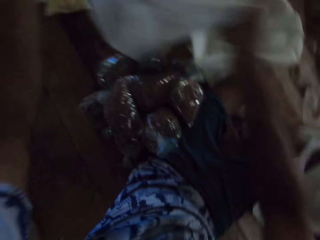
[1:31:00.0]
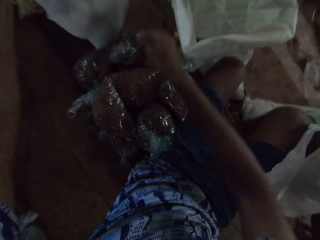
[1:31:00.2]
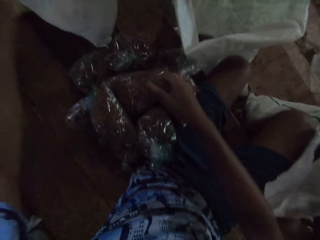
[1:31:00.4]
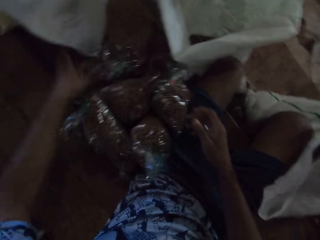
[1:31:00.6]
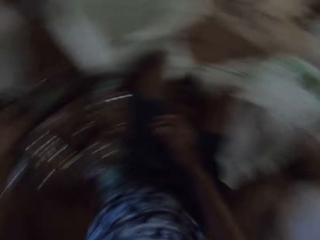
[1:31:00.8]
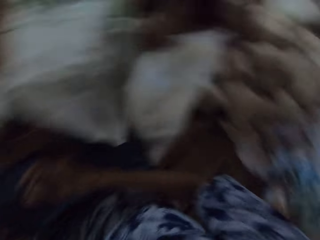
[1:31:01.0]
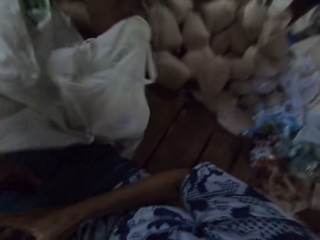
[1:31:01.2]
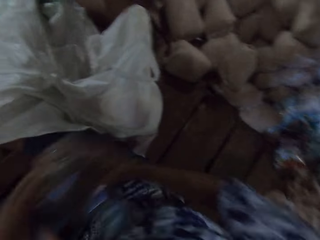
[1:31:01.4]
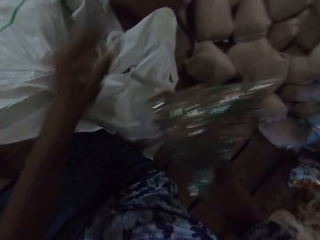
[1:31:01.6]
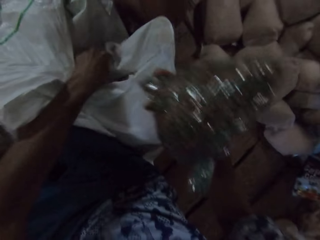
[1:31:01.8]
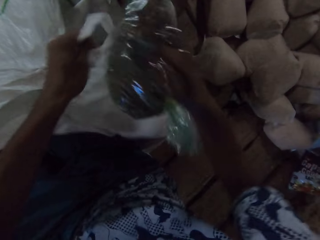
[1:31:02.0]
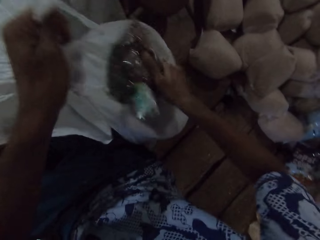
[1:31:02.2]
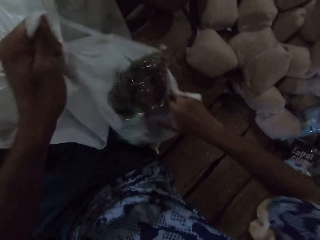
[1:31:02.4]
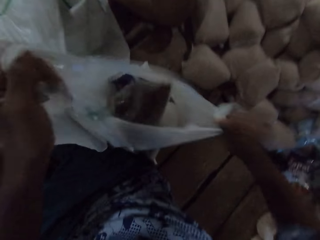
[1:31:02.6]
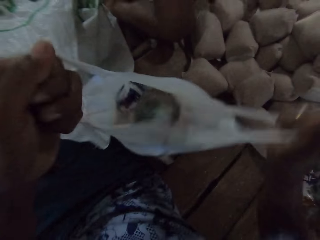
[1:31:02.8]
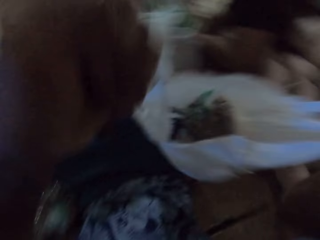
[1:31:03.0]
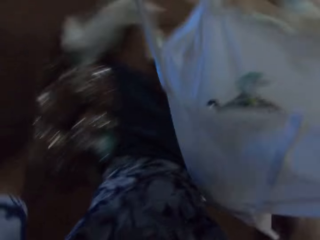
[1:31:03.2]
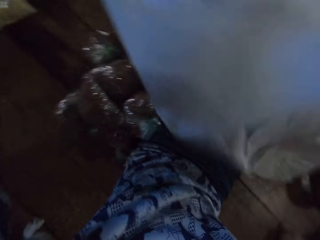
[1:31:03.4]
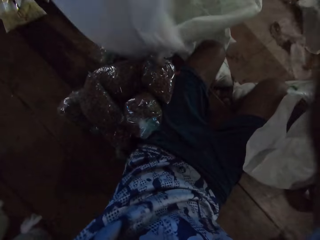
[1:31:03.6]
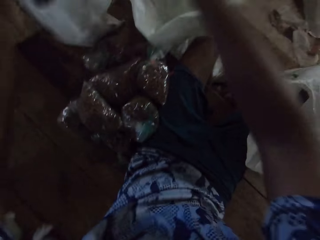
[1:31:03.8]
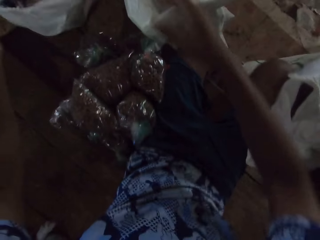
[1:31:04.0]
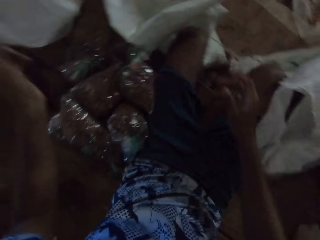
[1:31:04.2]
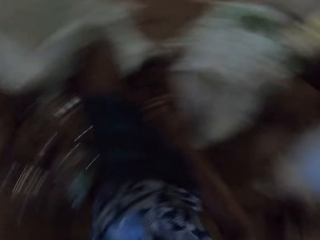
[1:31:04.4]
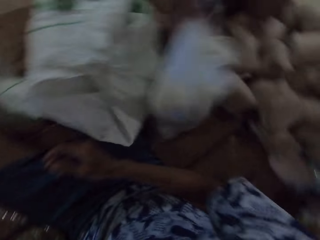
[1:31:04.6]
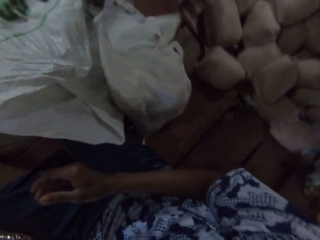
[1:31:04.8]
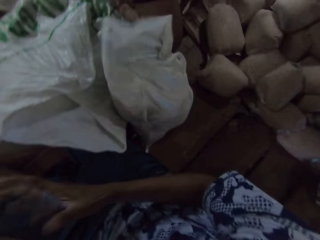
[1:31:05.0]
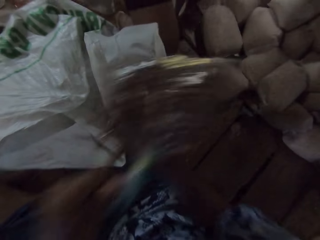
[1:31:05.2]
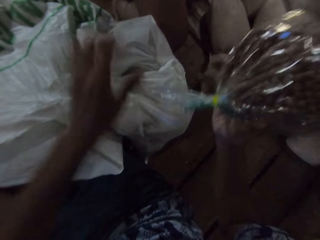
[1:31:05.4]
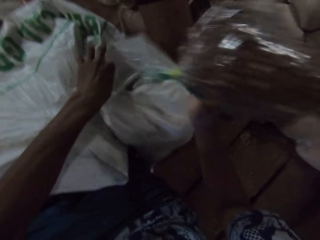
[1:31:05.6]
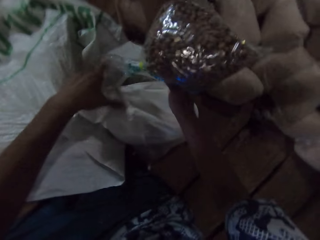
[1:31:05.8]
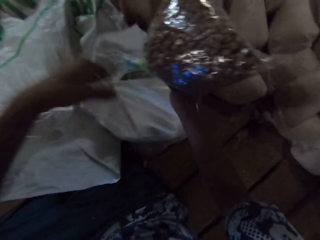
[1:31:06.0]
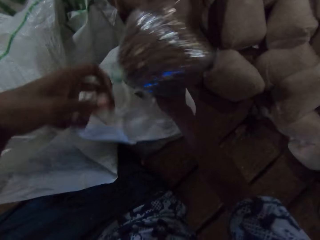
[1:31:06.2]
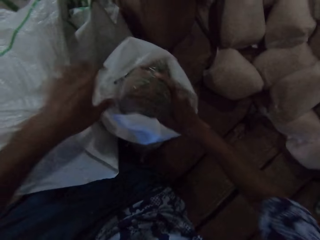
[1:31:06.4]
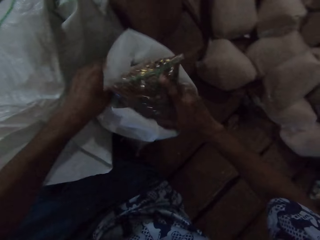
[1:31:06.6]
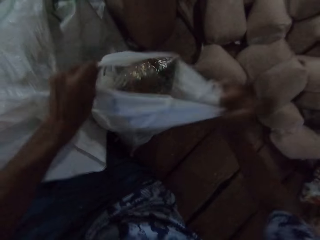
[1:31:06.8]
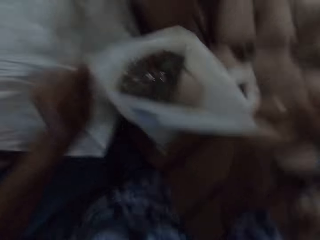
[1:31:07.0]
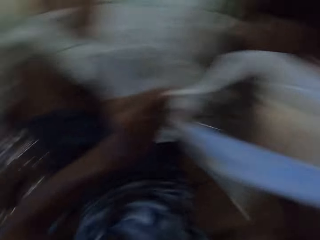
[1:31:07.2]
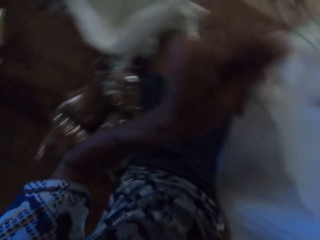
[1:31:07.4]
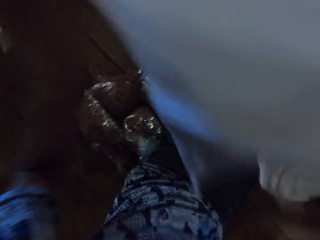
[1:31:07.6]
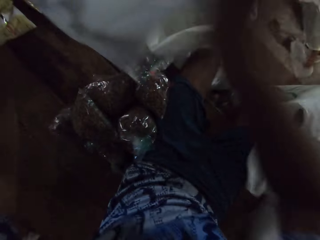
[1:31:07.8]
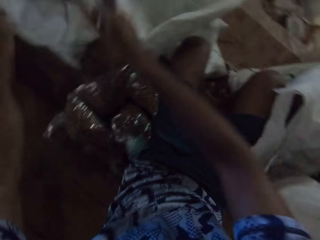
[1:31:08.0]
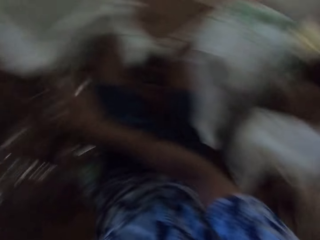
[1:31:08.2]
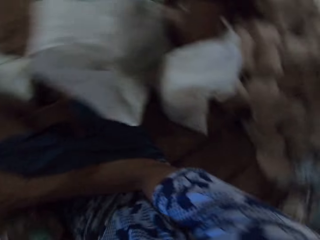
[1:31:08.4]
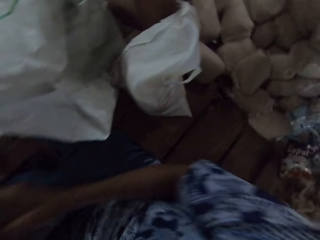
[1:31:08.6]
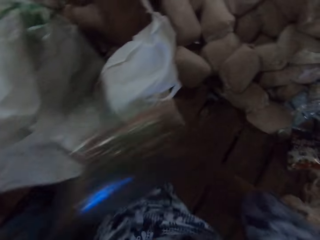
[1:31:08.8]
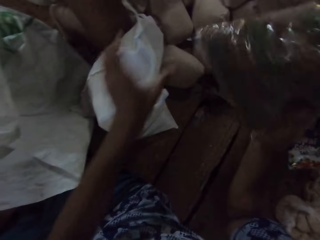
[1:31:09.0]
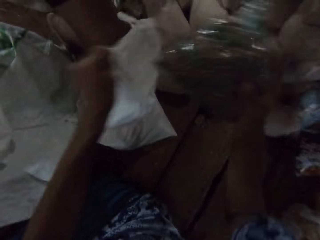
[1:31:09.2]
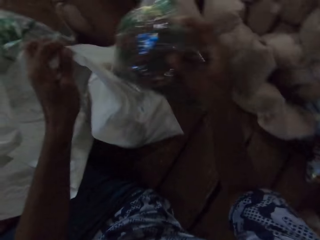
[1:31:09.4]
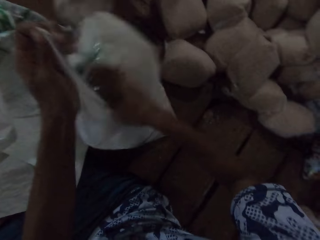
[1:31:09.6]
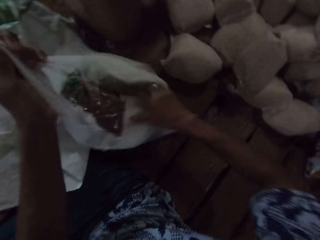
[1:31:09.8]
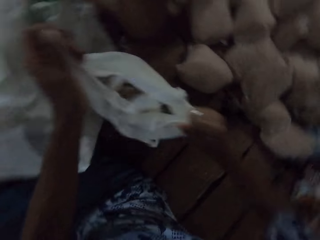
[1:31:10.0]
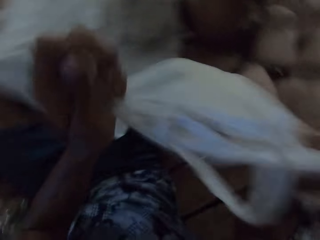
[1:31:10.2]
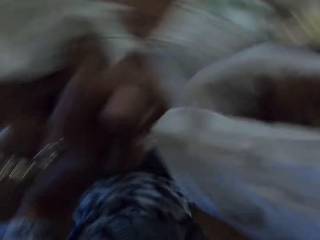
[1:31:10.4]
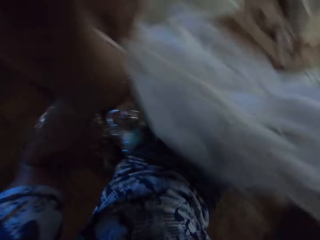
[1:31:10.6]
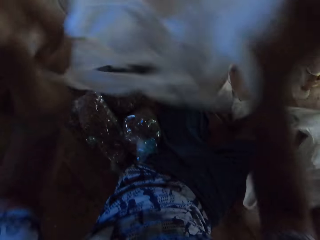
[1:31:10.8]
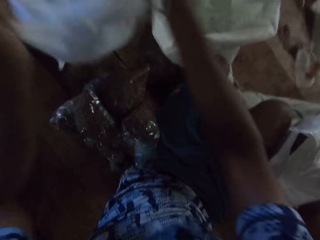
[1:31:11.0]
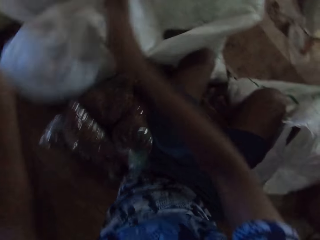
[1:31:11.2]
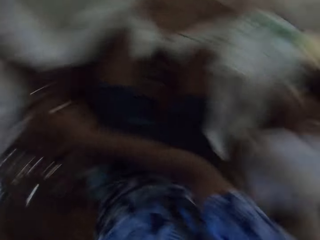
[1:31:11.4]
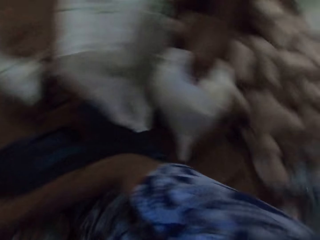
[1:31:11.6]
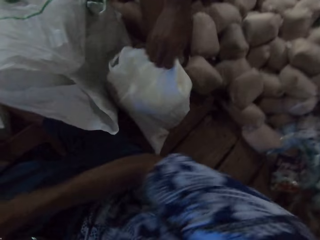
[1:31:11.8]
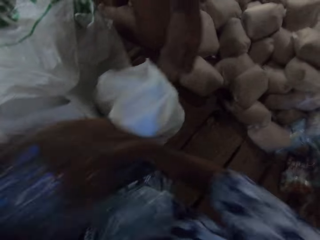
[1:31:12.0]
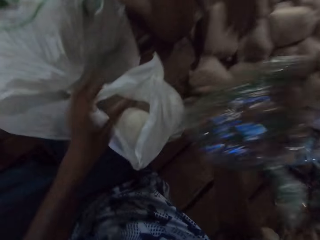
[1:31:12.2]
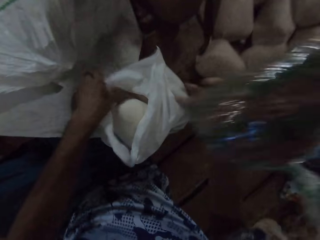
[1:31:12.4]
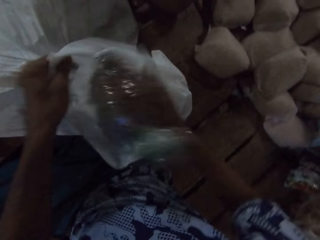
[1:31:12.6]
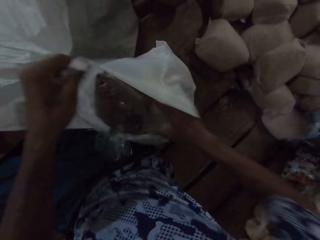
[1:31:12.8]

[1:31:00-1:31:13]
The camera wearer moves packets of something on the floor. He passes the plastic bag to a man with his hands. He picks a pack of peas on the floor with his left hand. He lets go of the carrier bag on the floor. He passes the pack of peas from his left to right hand. He opens the plastic bag with his left hand. He drops the pack of peas in the plastic bag with his right hand. He picks the plastic bag from the floor with his hands. He moves the carrier bag on the floor. He passes the plastic bag to the man with his hands. He lets go of the carrier bag on the floor. He picks a pack of peas on the floor with his left hand and passes the pack of peas from his left to right hand. Another man drops a white carrier bag on the floor. The camera wearer opens the plastic bag with his left hand. He drops the pack of peas in the plastic bag with his right hand. He picks the plastic bag from the floor with his hands. He moves the carrier bag on the floor. He passes the plastic bag to the first man with his hands. He picks a pack of peas on the floor with his right hand. He lets go of the carrier bag on the floor. He opens the plastic bag with his left hand. He drops the pack of peas in the plastic bag with his right hand. He picks the plastic bag from the floor with his hands. He moves the carrier bag on the floor. He passes the plastic bag to the first man with his hands. He picks a pack of peas on the floor with his right hand. The other man passes the plastic bag to the camera wearer with his right hand. The camera wearer lets go of the carrier bag on the floor. The other man drops a white carrier bag on the floor. The camera wearer opens the plastic bag with his left hand.

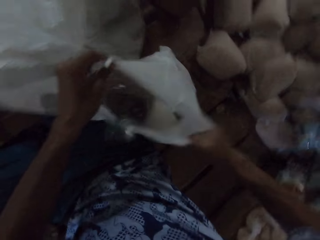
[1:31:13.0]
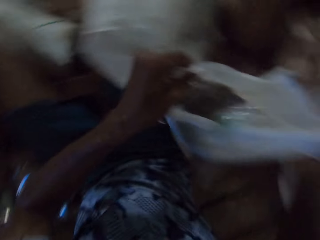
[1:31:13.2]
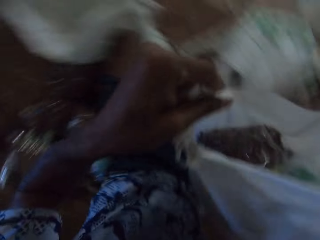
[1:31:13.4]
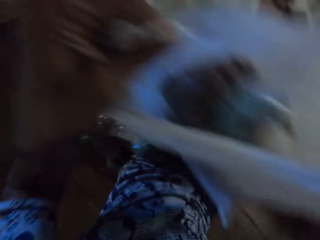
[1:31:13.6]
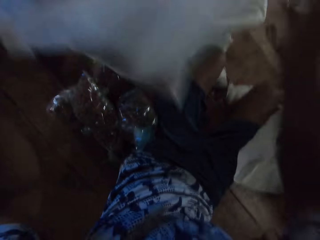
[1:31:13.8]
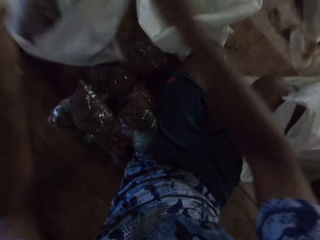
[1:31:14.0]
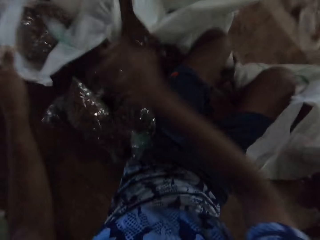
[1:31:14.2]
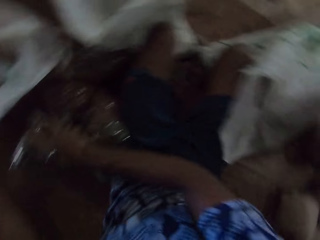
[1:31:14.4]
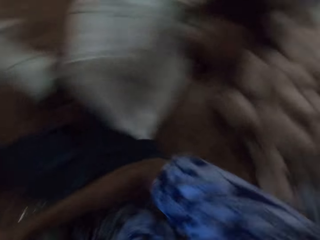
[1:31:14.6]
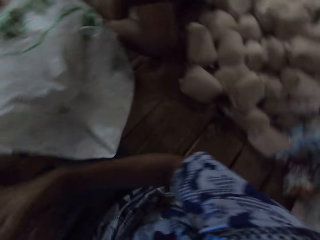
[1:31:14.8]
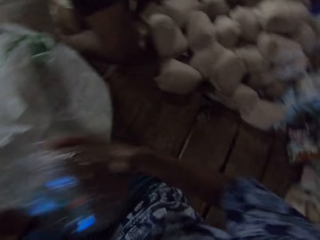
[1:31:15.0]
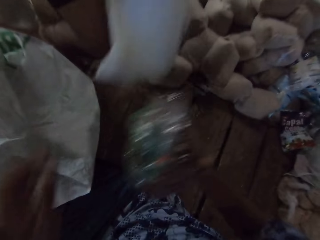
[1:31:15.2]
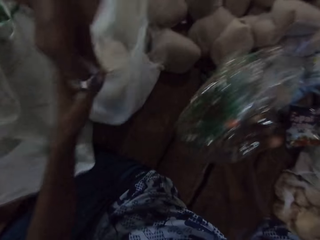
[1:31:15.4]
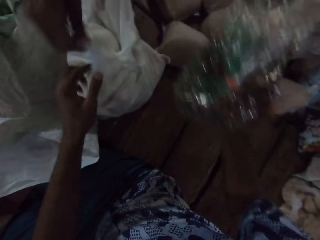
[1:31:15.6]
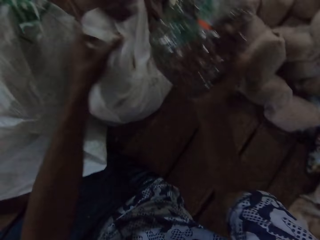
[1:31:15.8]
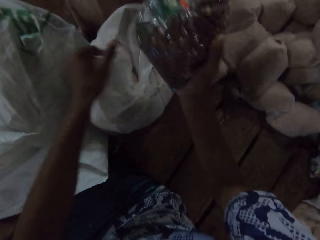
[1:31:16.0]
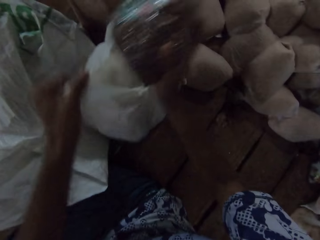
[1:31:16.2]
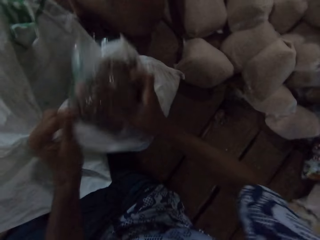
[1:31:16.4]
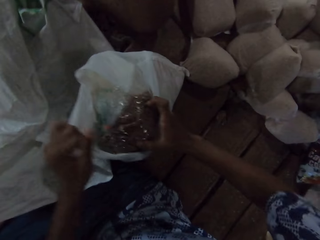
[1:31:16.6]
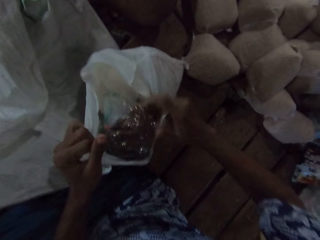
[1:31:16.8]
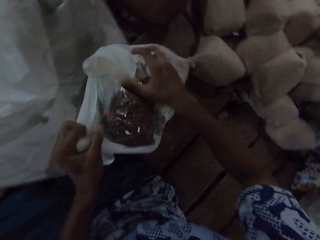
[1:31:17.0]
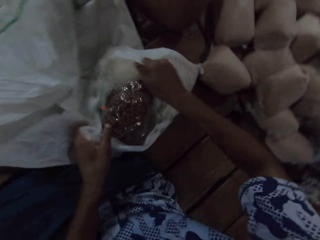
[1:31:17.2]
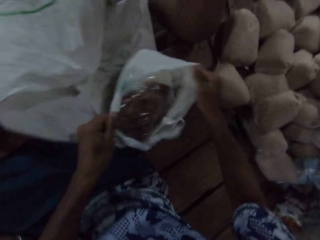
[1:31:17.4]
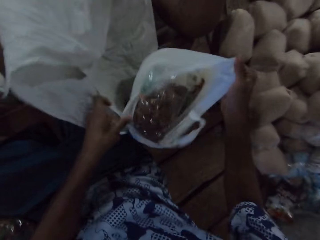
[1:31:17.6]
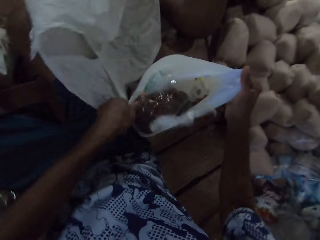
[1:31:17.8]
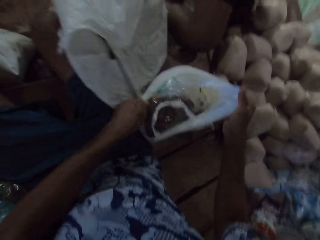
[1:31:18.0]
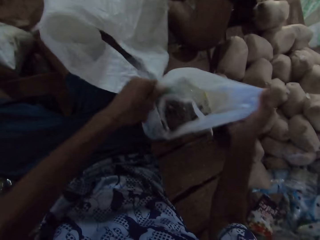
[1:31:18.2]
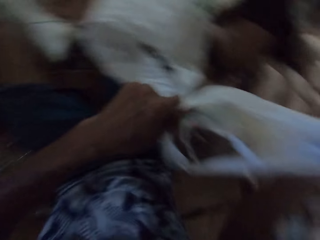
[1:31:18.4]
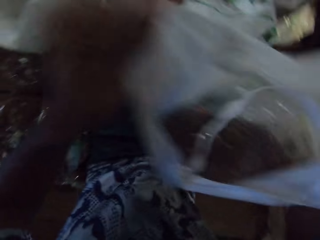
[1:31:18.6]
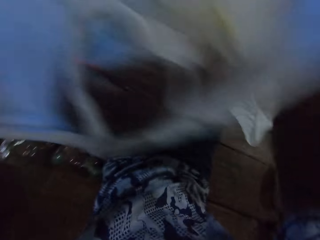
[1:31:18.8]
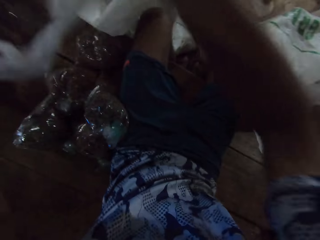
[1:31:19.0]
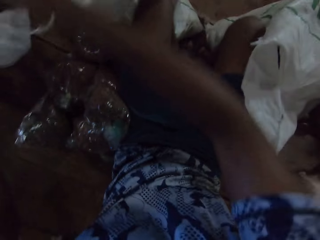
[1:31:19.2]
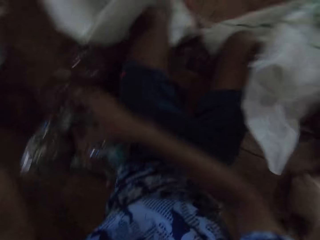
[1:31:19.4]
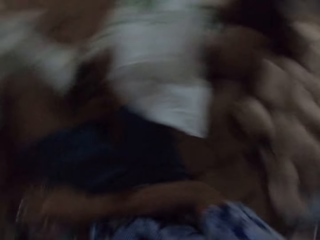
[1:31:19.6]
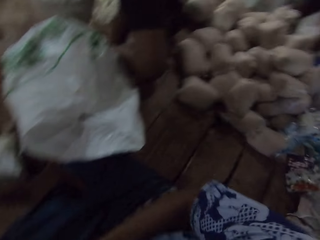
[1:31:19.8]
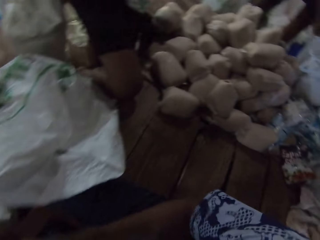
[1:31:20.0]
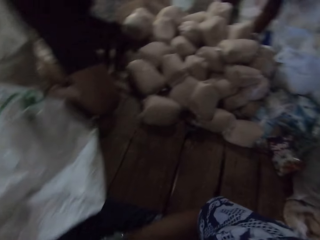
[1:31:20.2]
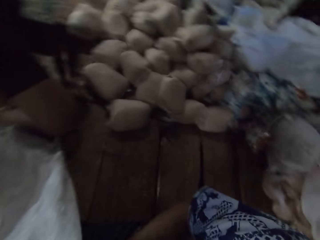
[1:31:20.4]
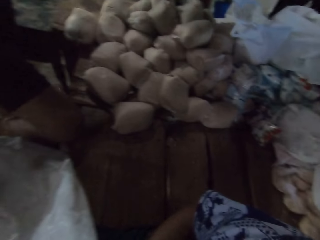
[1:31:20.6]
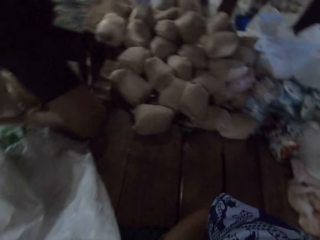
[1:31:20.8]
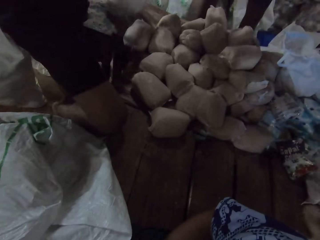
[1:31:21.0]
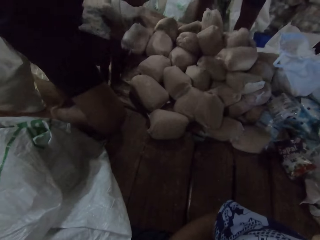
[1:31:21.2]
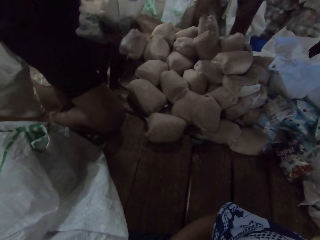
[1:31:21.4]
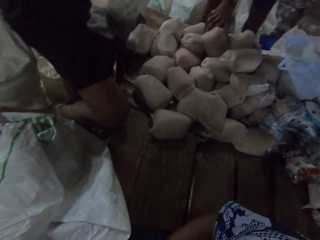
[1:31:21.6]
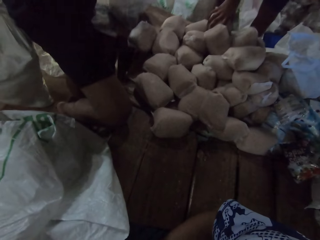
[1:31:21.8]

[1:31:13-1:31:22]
The camera wearer drops the pack of peas in the plastic bag with his right hand. He picks the plastic bag from the floor with his hands. He moves the carrier bag on the floor. He passes the plastic bag to a man with his hands. He picks a pack of peas on the floor with his right hand. He lets go of the carrier bag on the floor. Another man passes the plastic bag to the camera wearer with his right hand. The camera wearer opens the plastic bag with his left hand. The other man drops a white carrier bag on the floor. The camera wearer drops the pack of peas in the plastic bag with his right hand. He picks the plastic bag from the floor with his hands. He moves the carrier bag on the floor. He passes the plastic bag to the first man with his hands. He picks a pack of peas on the floor with his right hand. He drops the carrier bag on the floor.
